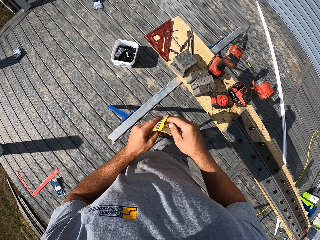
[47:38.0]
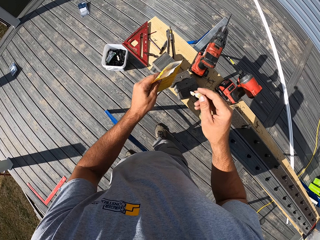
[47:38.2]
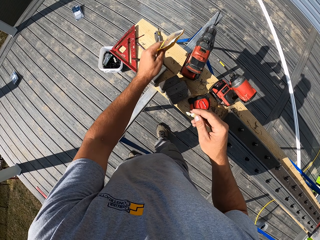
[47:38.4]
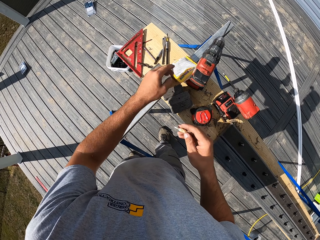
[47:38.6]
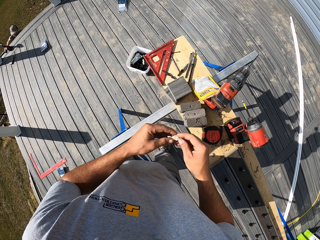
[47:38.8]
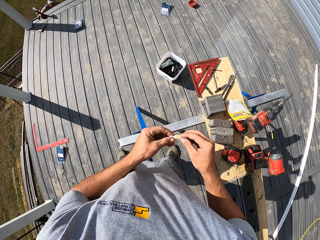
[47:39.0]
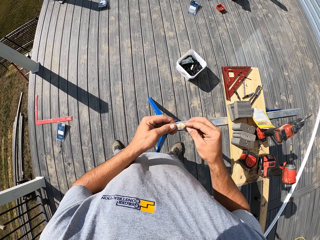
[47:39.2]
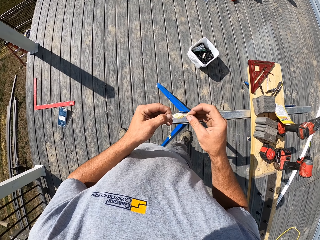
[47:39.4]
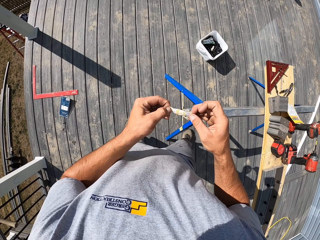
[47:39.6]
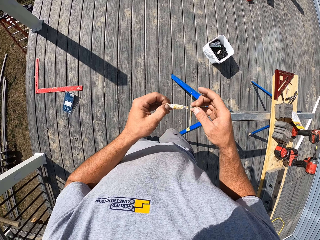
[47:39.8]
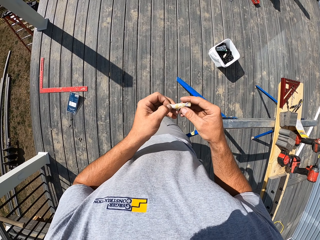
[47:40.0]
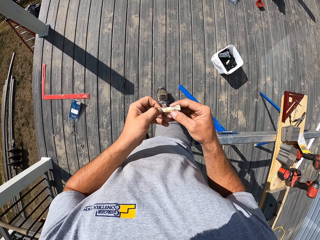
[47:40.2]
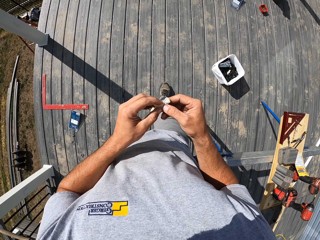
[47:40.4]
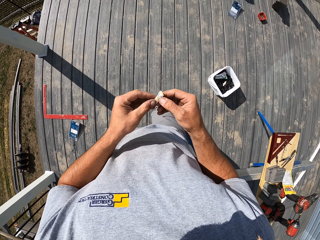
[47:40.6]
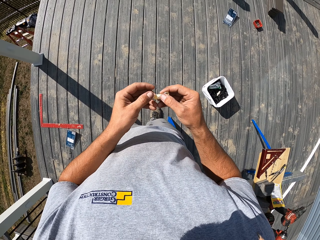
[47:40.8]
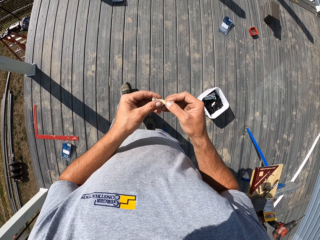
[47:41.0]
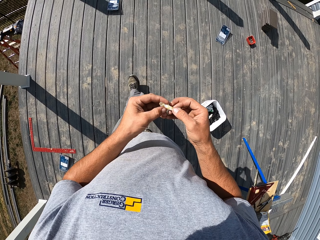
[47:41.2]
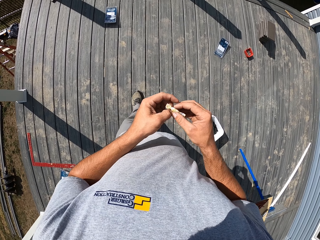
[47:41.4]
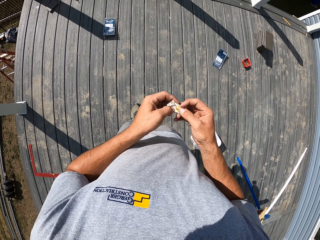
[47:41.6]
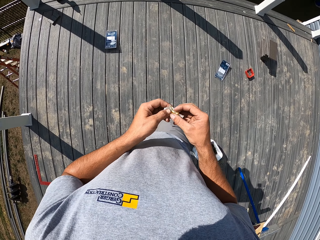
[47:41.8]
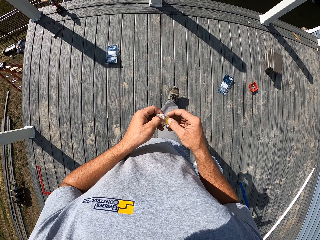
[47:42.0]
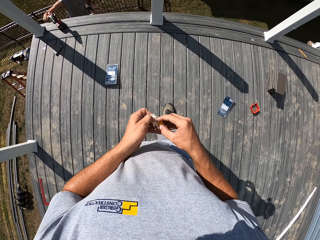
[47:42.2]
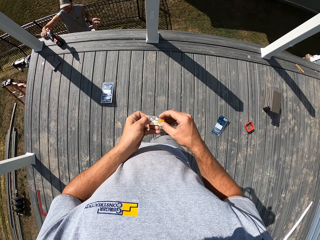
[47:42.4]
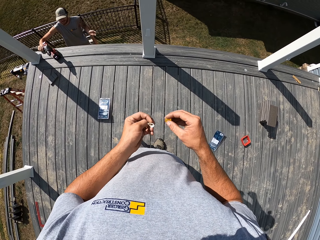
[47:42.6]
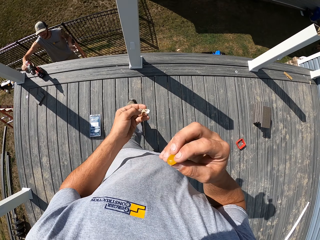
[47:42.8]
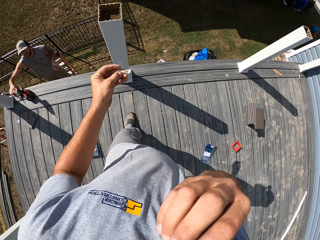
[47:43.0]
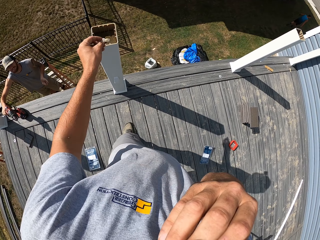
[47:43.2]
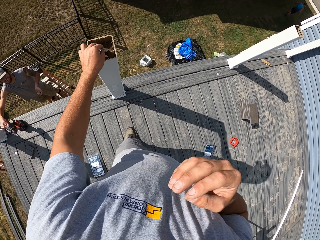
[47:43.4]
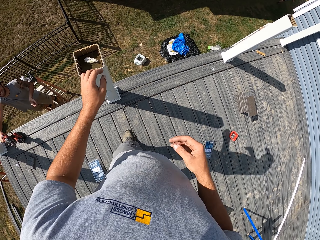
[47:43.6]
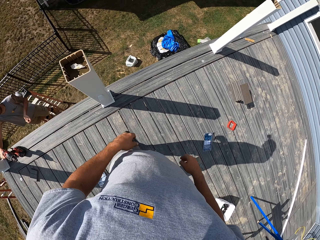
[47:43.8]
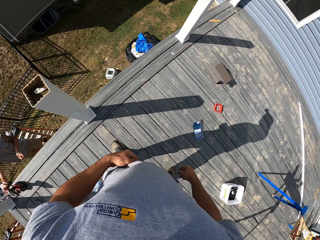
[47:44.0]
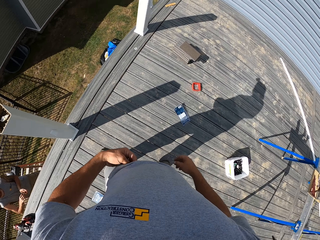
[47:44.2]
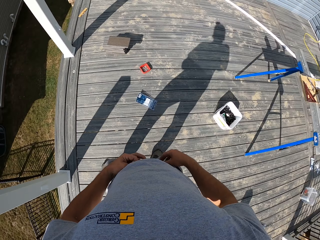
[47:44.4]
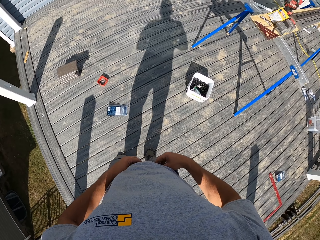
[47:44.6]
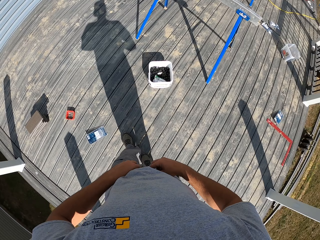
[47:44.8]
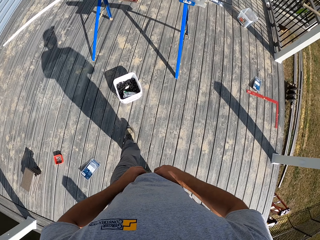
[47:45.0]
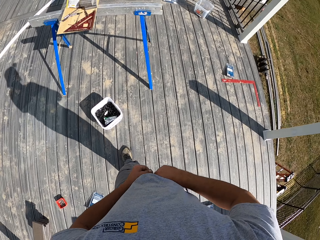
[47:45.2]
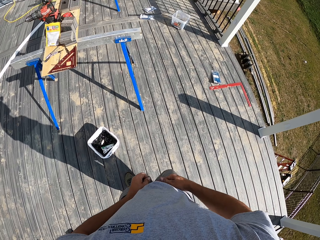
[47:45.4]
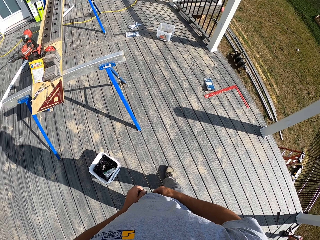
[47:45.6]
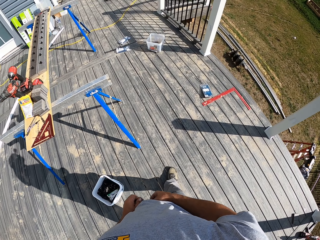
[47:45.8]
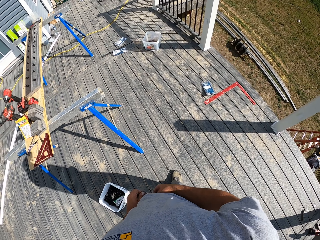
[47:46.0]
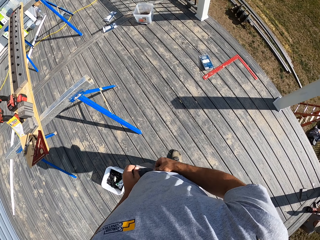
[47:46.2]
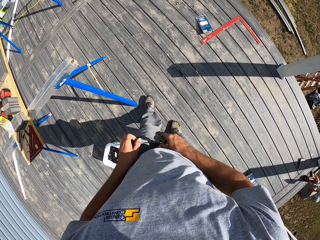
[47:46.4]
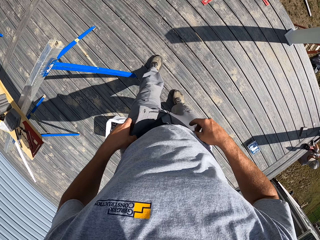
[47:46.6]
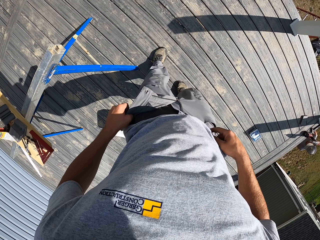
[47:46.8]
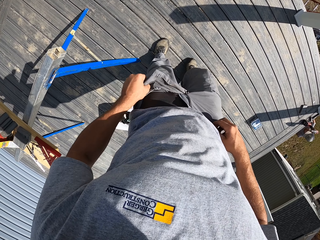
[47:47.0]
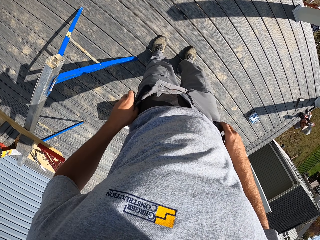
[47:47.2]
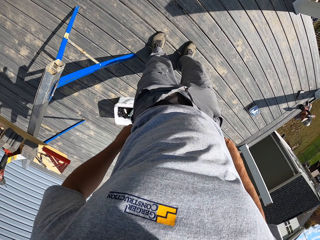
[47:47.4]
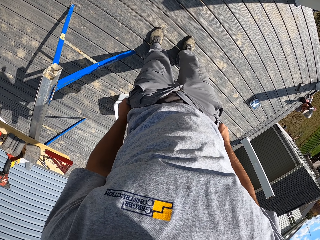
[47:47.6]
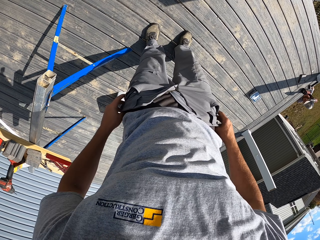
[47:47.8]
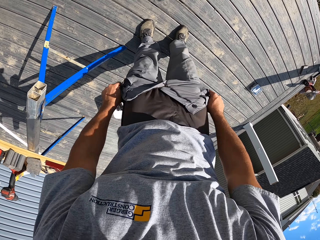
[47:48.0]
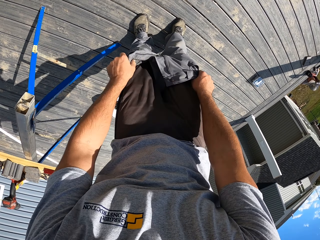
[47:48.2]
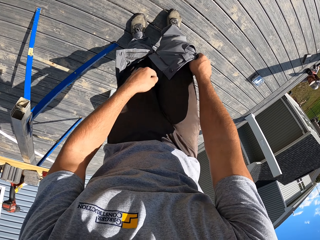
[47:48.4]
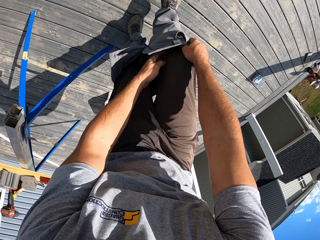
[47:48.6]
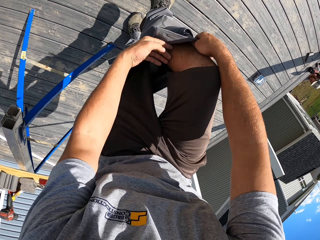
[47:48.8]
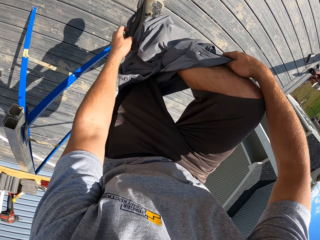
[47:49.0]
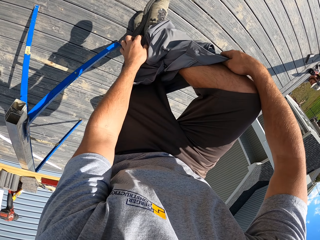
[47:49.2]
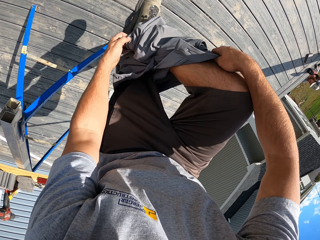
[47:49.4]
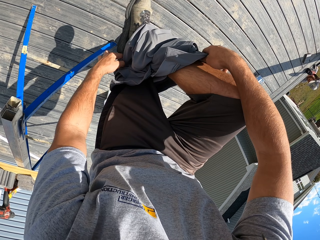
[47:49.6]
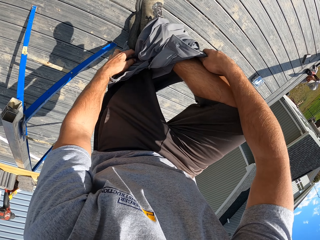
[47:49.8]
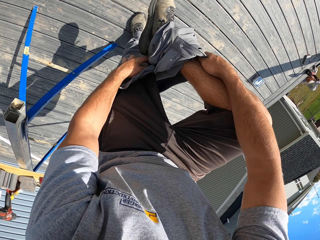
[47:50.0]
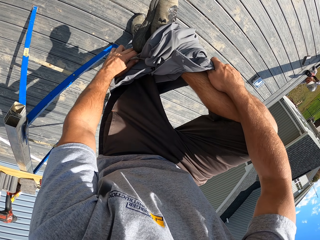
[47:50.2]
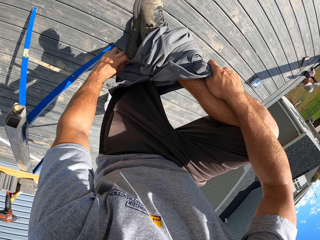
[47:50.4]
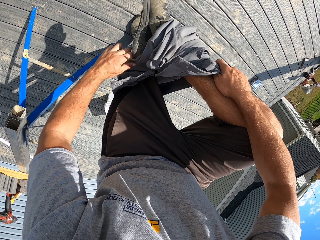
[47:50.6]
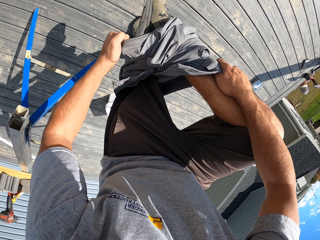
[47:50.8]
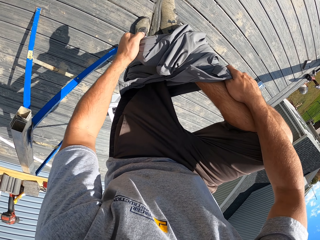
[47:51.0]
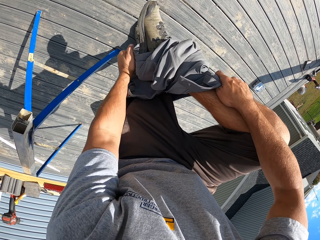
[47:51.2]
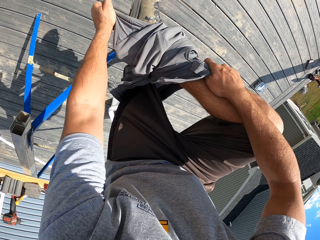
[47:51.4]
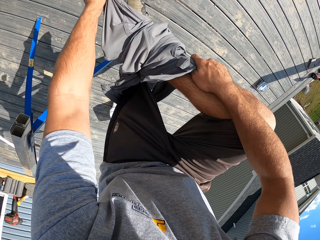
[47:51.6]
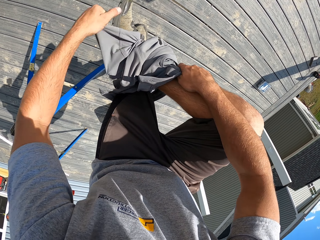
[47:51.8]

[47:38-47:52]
The camera wearer picks out something from the polythene. He drops down the polythene. He holds something. He walks. He eats. He throws away the polythene. He removes his trouser.

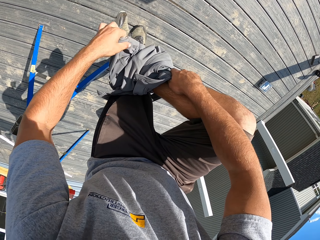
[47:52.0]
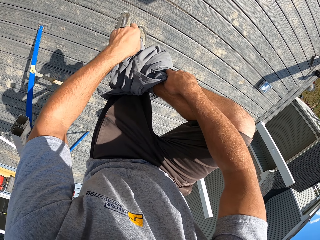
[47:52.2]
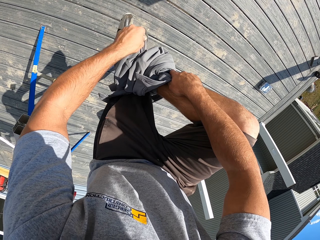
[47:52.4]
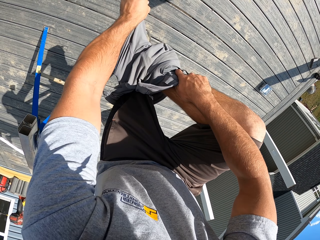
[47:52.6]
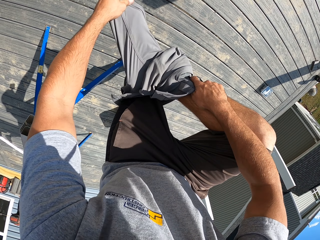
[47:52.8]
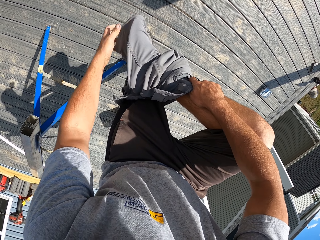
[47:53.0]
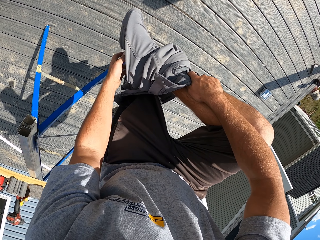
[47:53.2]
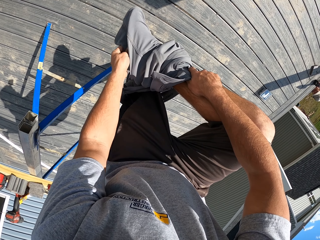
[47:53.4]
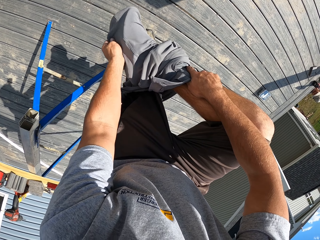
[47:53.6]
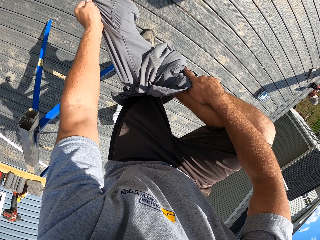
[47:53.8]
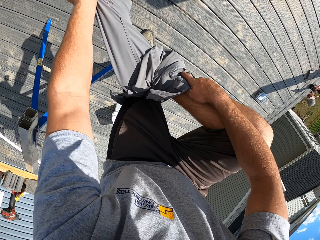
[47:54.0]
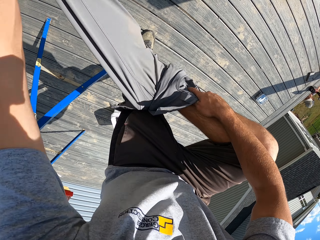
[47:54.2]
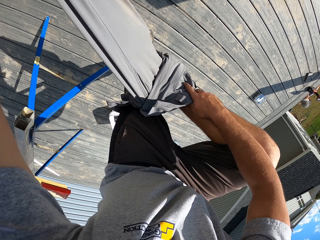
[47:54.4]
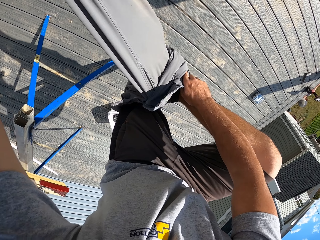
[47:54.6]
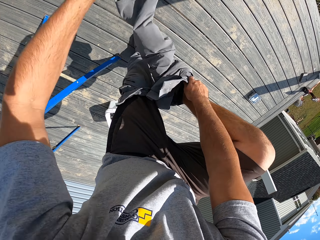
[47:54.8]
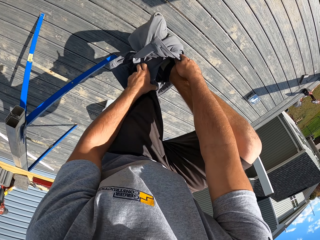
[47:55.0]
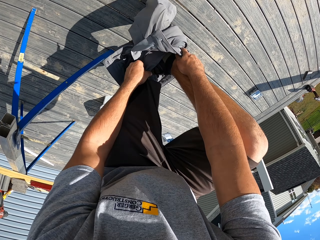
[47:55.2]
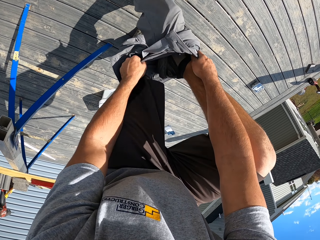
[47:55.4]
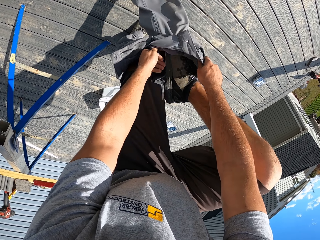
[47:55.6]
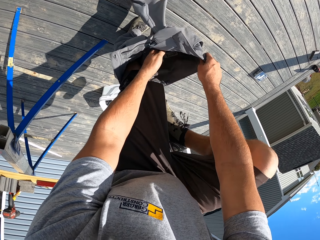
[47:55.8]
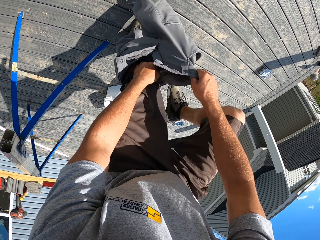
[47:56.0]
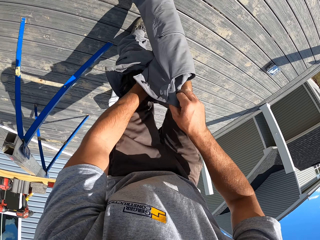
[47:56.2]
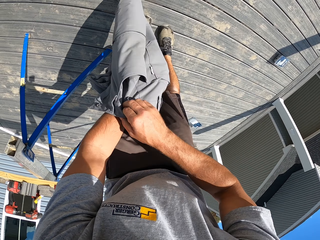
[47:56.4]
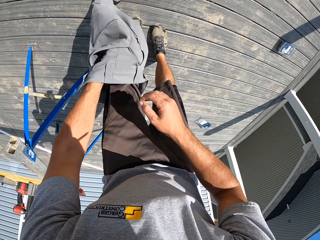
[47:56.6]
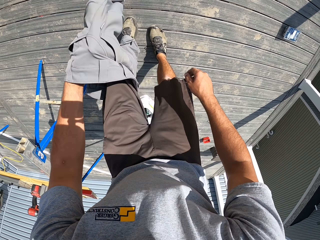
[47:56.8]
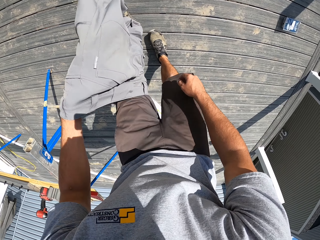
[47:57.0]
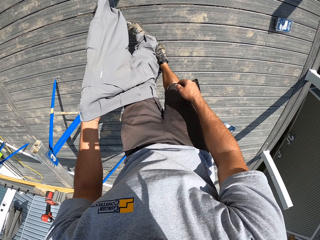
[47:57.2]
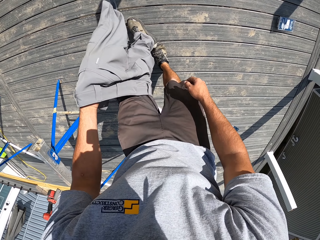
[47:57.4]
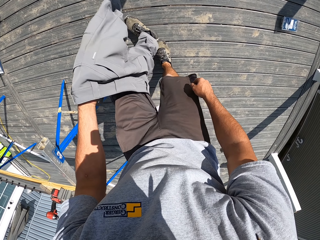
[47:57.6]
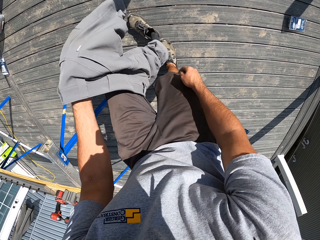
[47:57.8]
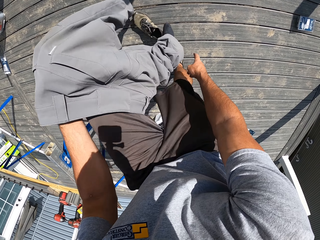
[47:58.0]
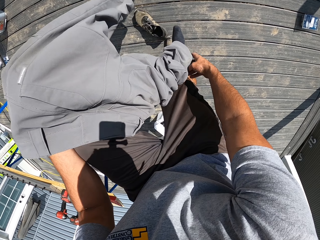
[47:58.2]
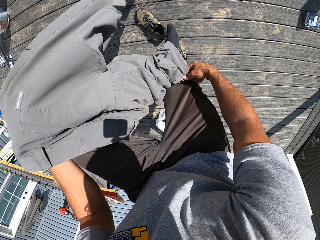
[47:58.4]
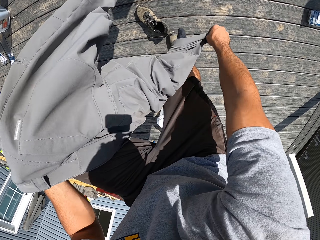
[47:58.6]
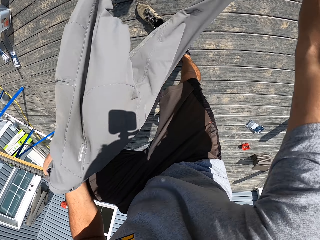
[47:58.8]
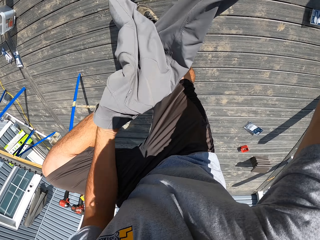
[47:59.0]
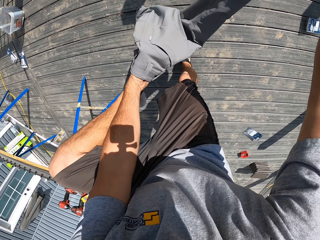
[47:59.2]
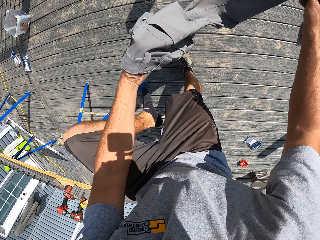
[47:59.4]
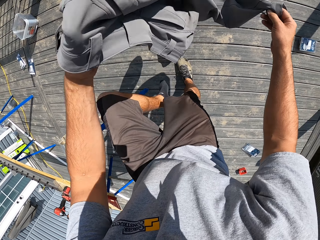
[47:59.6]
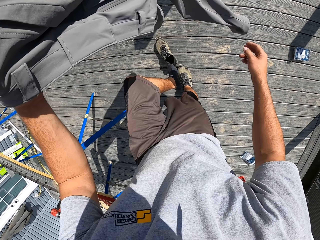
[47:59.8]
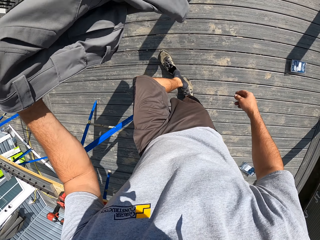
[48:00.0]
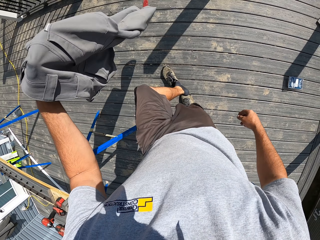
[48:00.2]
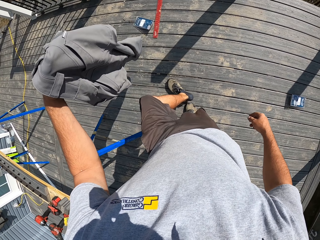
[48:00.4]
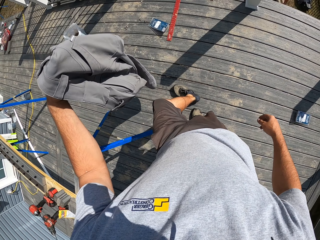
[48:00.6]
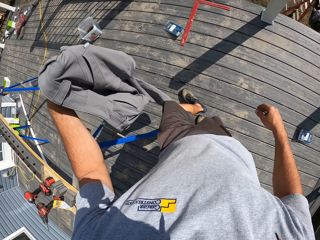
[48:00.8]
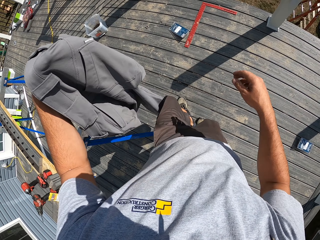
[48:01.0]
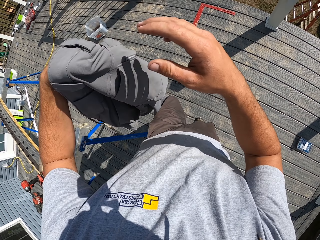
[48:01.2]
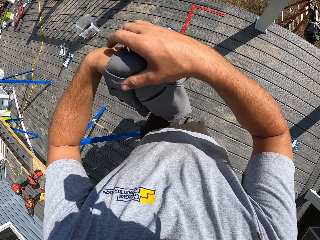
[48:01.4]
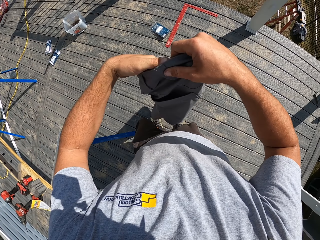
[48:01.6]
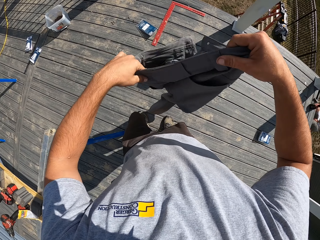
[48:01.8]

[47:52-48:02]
The camera wearer removes a shoe. They remove the trouser.
